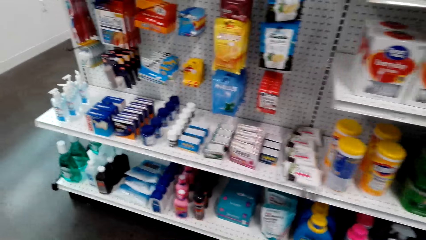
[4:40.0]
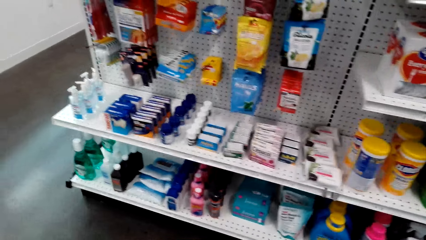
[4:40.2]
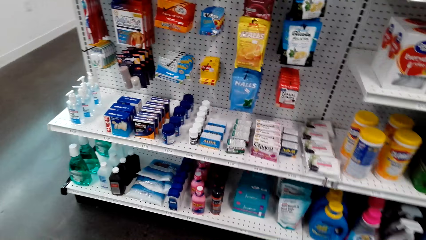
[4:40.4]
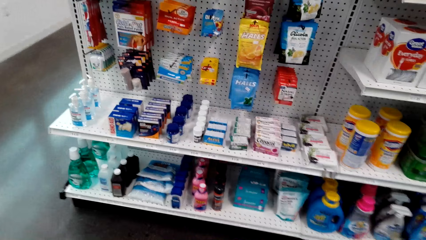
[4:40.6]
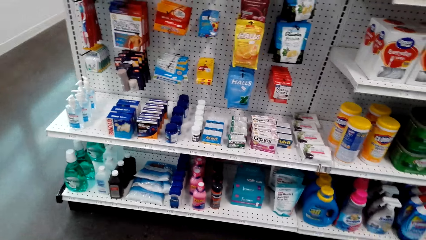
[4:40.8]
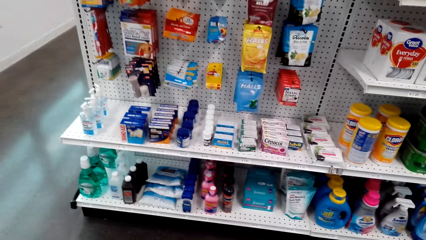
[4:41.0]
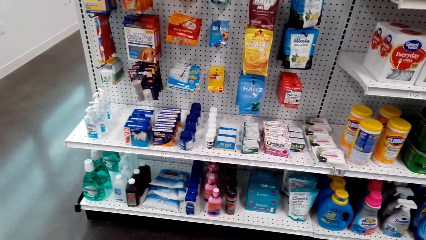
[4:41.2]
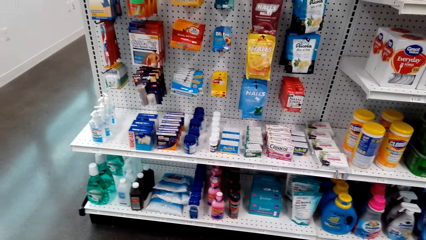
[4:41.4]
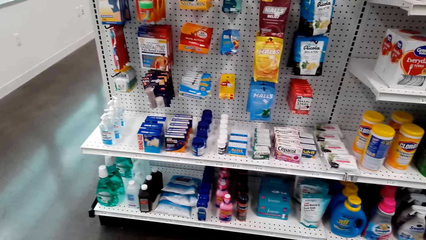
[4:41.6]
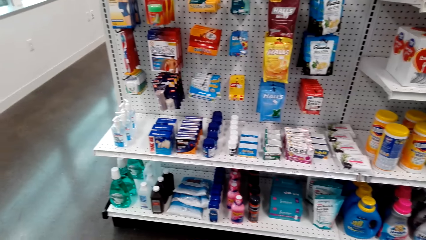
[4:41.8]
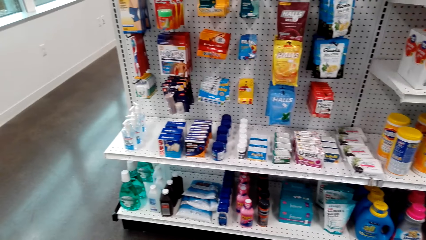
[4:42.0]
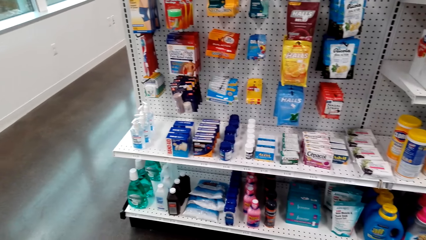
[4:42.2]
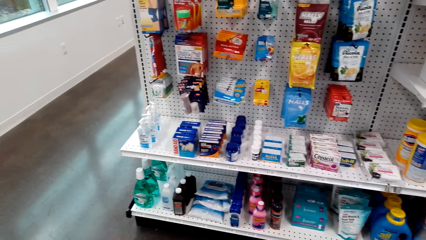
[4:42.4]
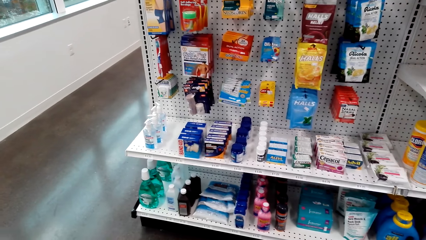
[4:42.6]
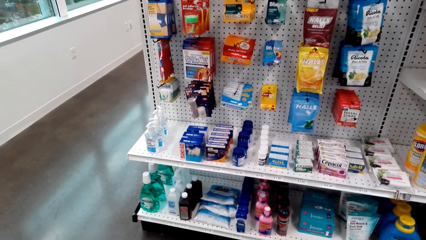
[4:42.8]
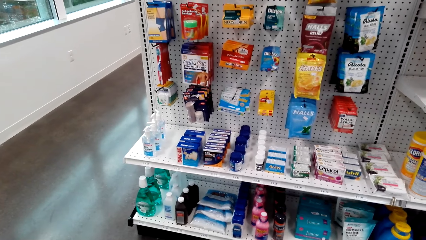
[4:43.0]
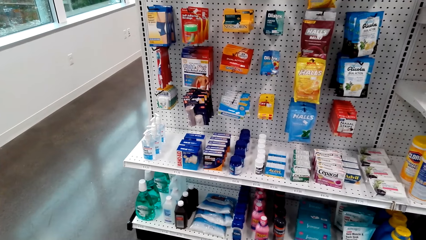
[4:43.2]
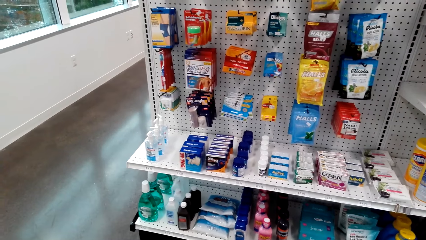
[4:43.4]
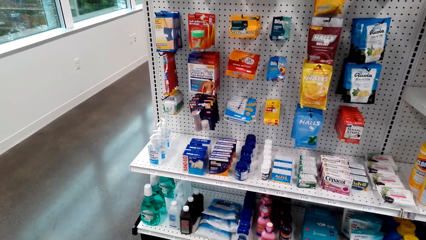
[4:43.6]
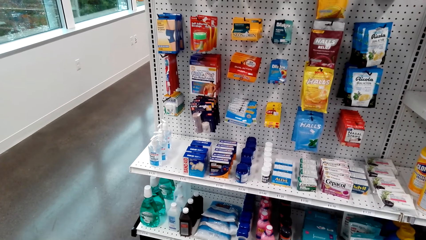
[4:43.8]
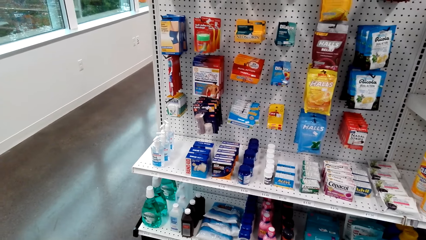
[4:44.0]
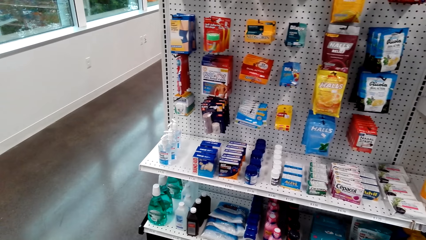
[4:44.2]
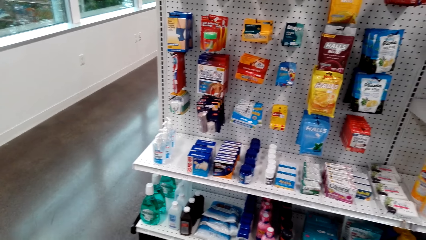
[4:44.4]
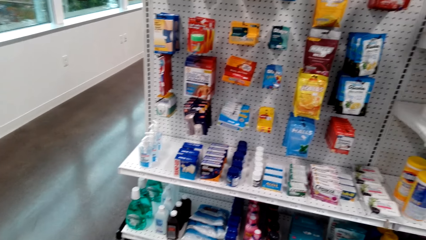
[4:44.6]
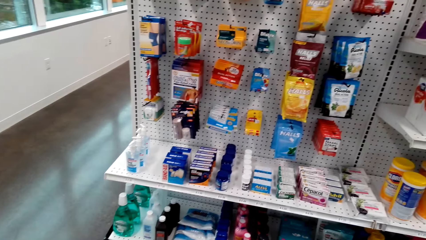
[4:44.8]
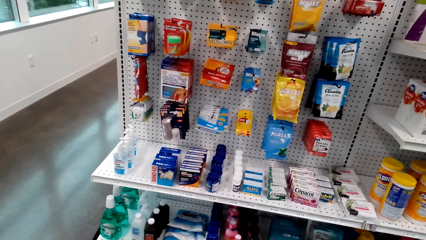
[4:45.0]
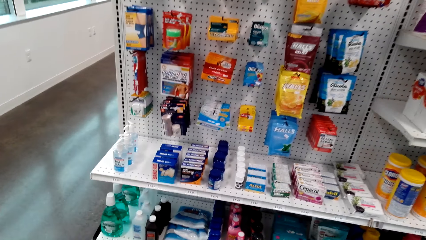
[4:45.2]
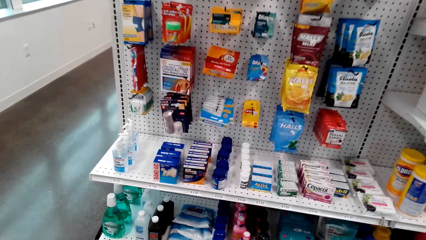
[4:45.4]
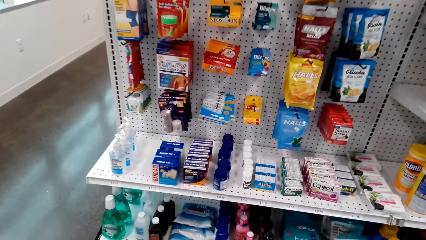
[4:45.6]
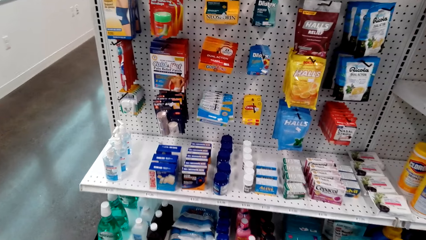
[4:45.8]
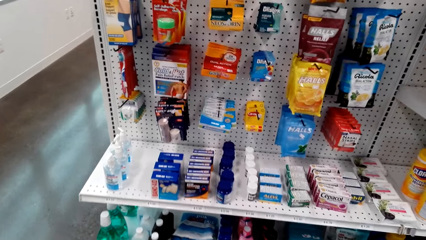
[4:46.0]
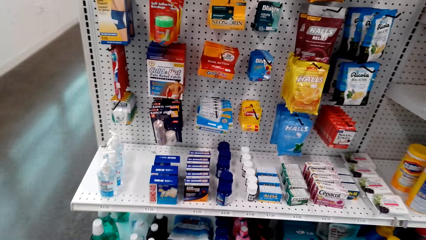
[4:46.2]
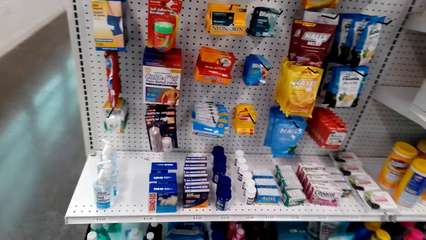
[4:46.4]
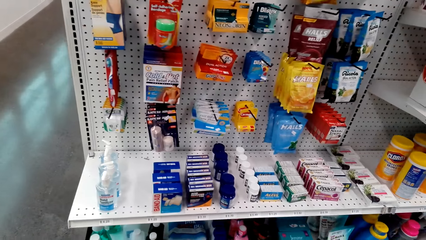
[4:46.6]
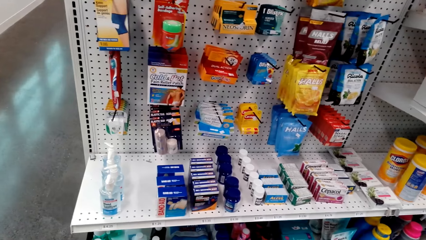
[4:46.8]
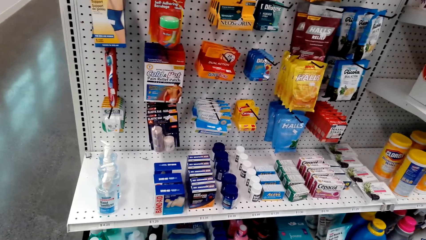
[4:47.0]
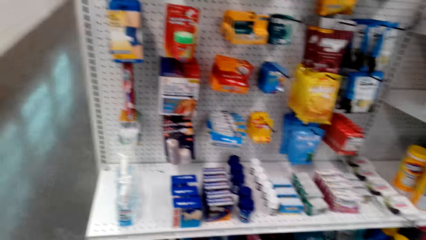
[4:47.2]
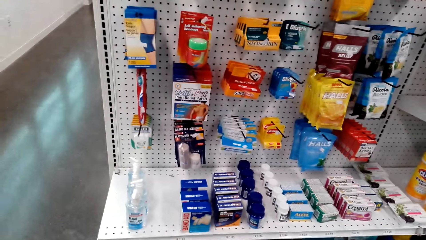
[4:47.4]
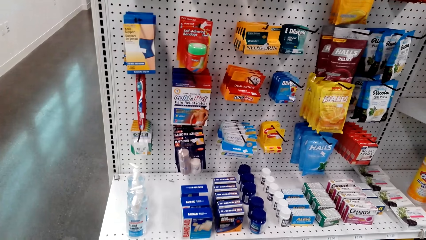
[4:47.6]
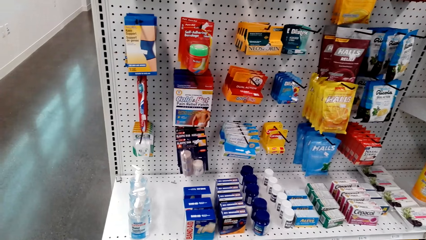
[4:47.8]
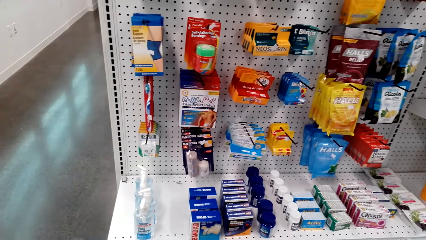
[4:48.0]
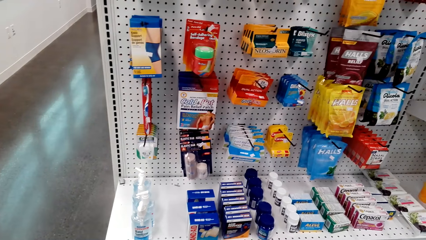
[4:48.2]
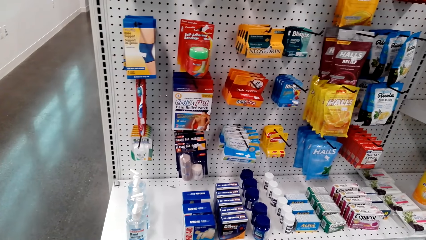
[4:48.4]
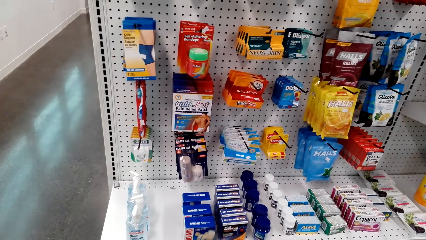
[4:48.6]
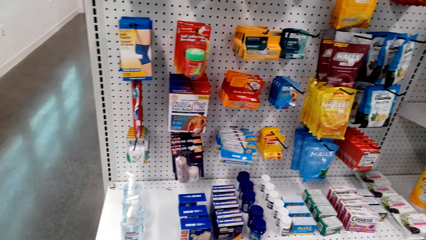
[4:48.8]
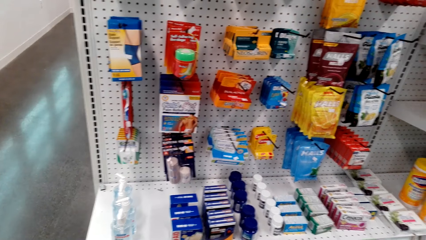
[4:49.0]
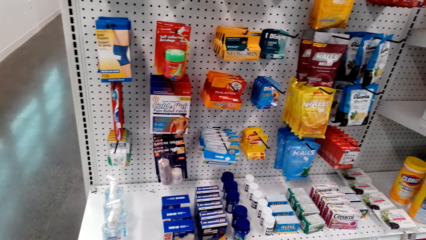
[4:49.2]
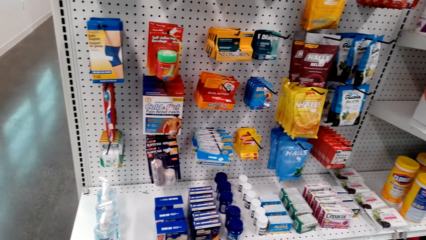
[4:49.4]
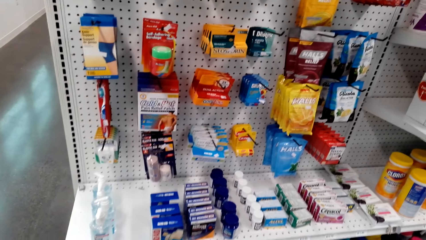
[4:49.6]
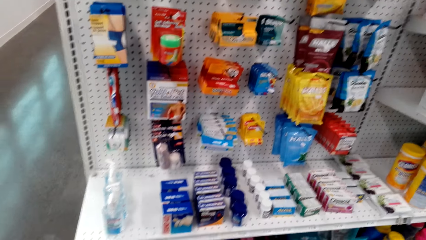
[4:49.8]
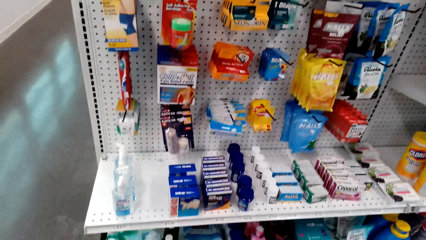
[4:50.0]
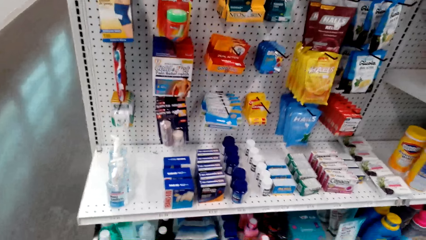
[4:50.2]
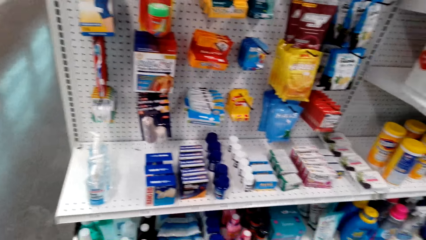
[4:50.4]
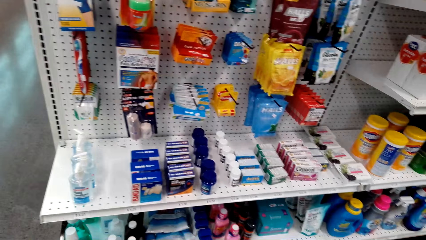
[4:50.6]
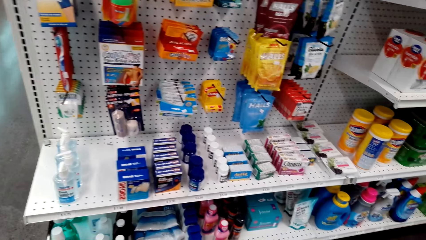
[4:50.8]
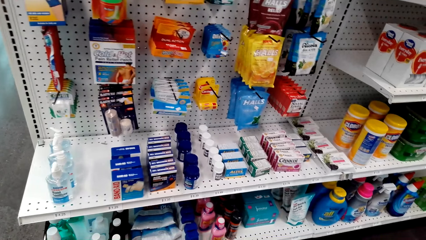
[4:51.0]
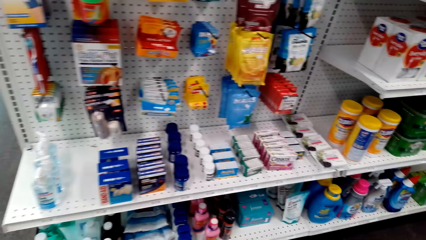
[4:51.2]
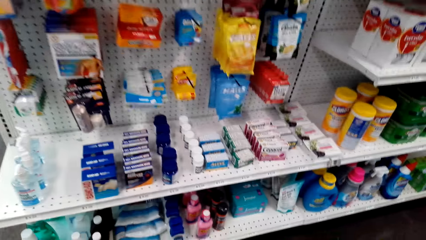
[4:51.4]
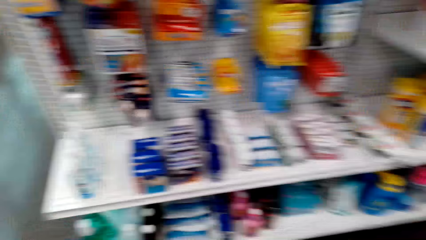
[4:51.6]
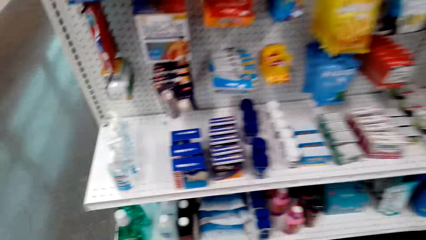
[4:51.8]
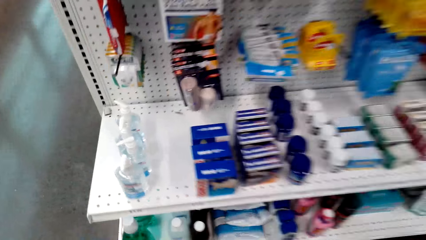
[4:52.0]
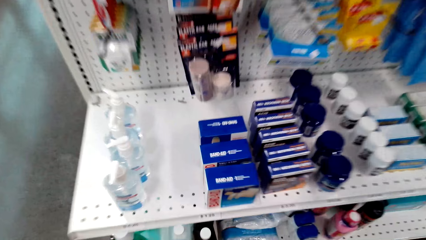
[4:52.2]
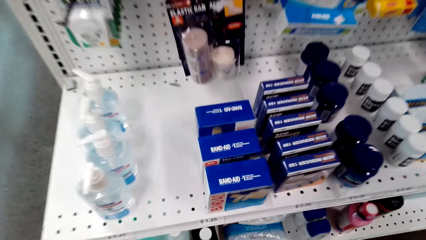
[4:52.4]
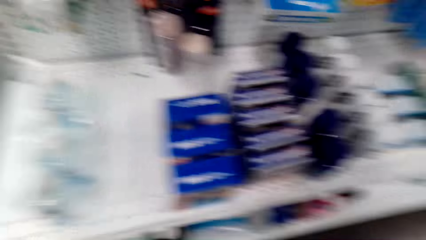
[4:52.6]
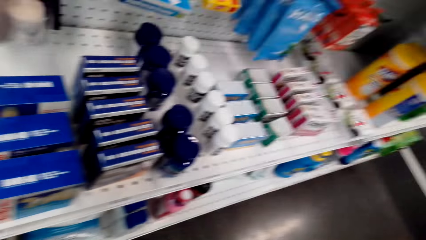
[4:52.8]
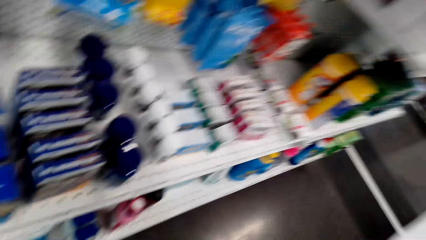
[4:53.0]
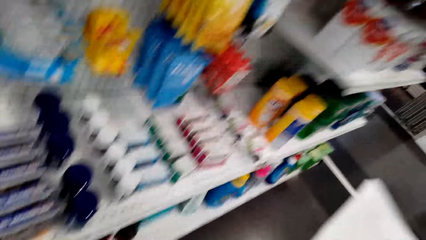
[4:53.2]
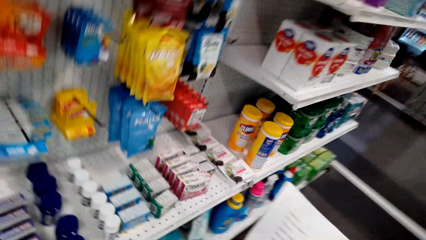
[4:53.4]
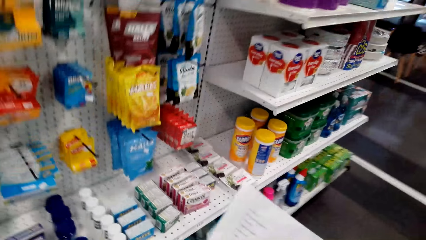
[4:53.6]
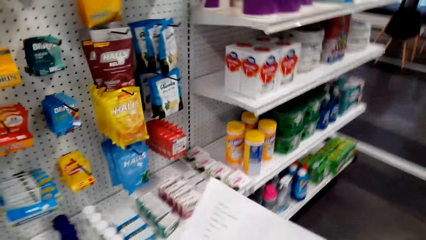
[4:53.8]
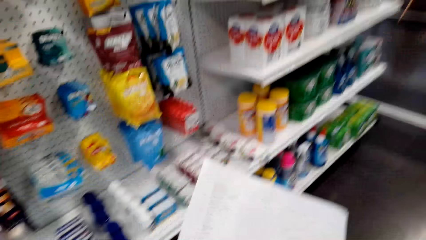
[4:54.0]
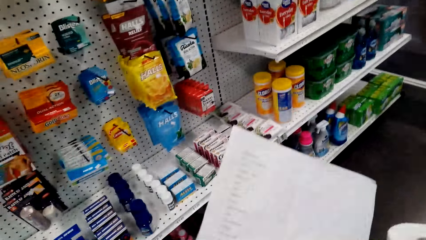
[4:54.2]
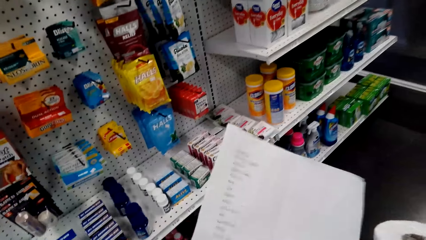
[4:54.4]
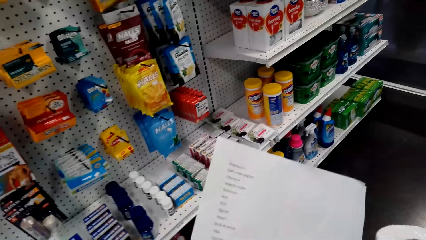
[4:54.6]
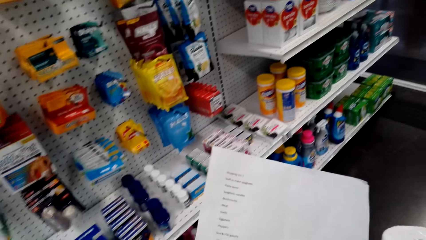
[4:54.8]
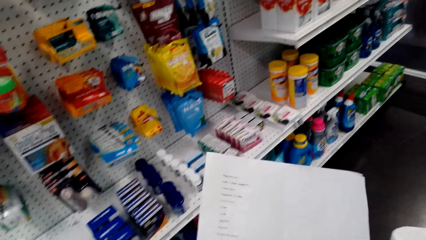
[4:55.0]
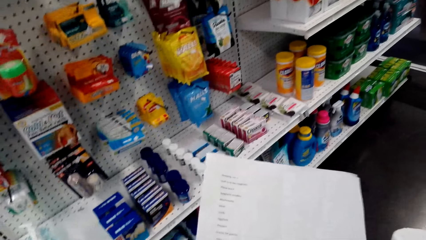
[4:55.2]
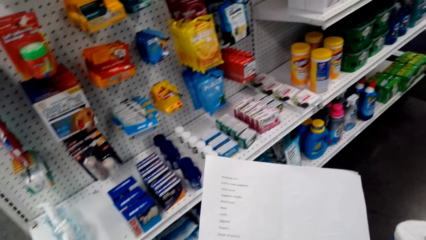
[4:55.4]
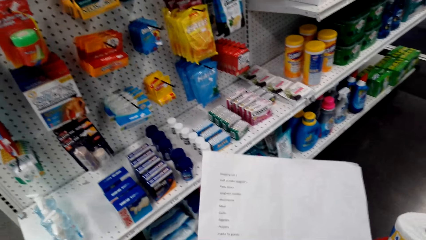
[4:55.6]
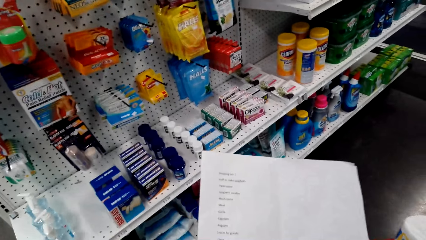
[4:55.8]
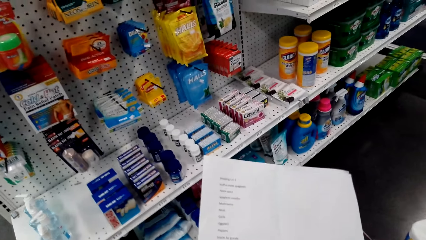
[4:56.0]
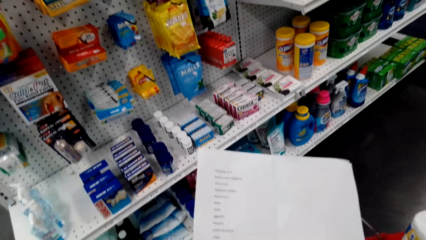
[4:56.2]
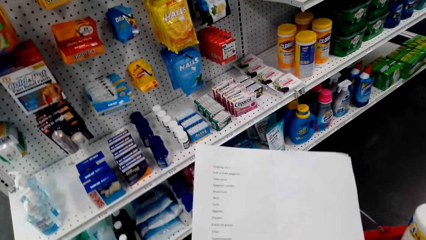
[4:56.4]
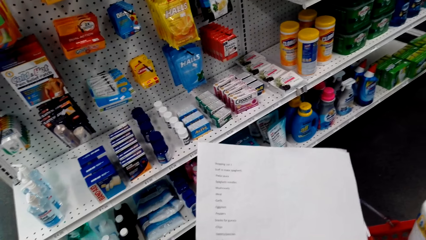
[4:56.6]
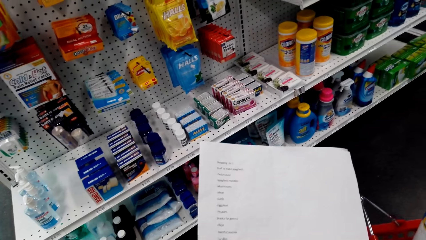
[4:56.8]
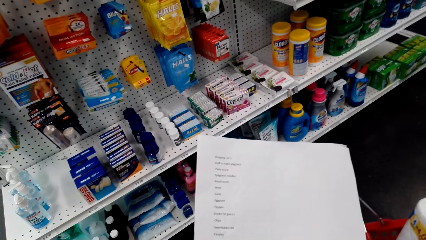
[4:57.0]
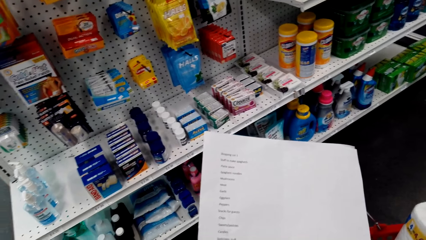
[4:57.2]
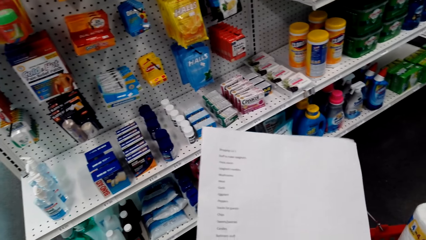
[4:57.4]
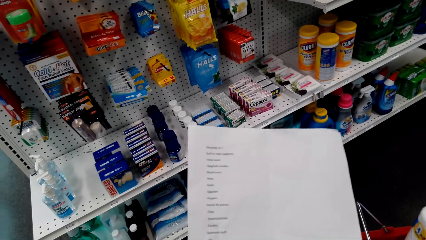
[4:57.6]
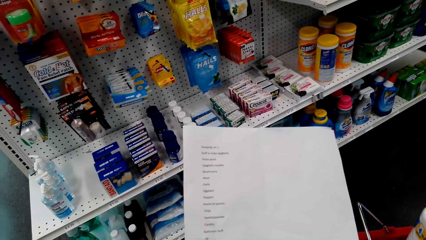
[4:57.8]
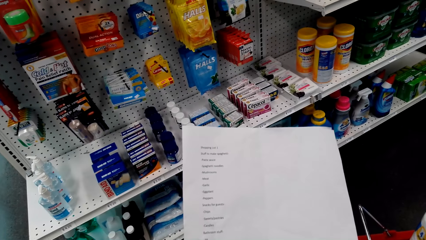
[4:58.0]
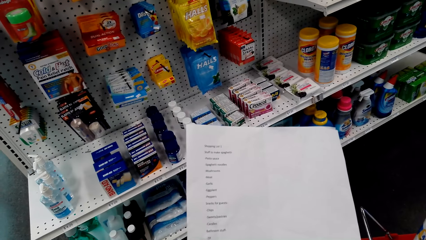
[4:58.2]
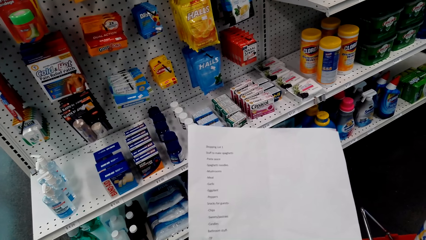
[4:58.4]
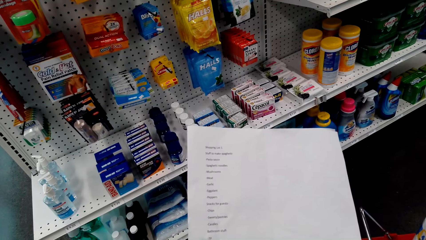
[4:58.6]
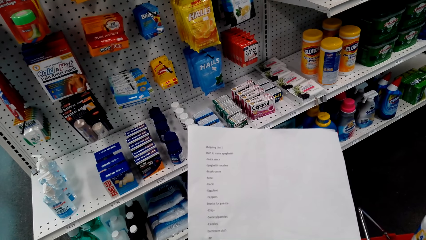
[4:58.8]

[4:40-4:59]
The camera wearer looks at the sheet of paper.
